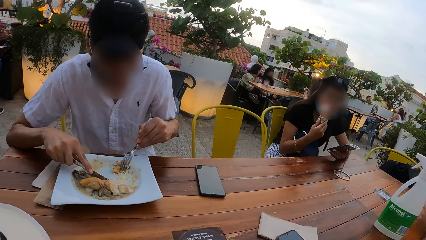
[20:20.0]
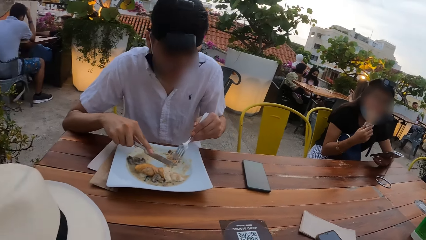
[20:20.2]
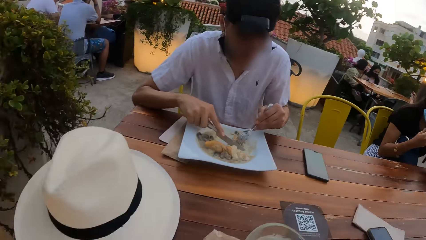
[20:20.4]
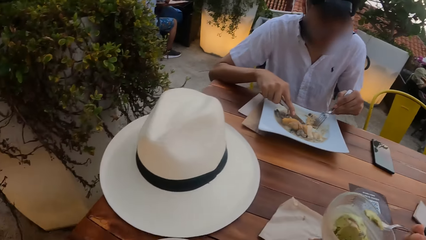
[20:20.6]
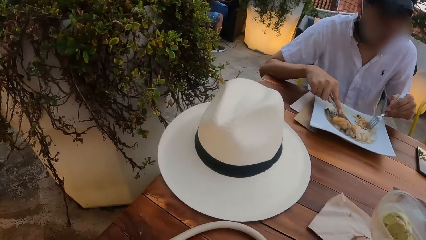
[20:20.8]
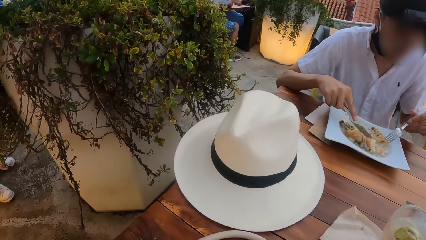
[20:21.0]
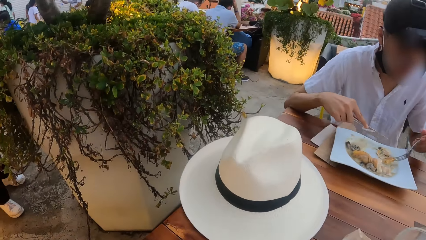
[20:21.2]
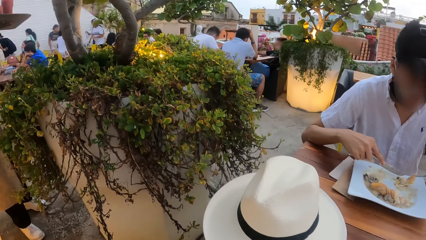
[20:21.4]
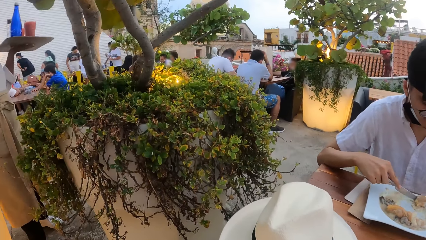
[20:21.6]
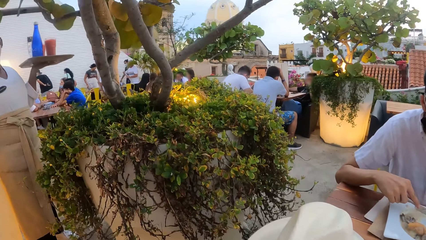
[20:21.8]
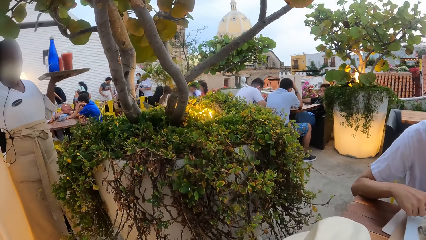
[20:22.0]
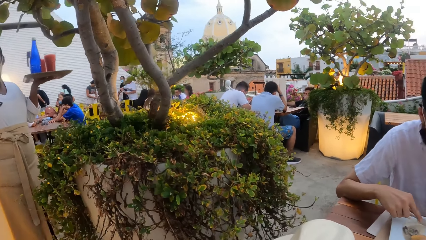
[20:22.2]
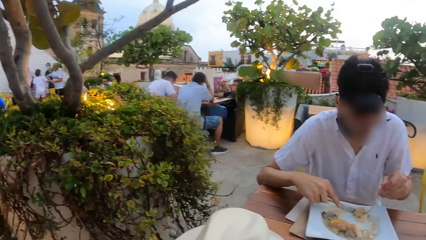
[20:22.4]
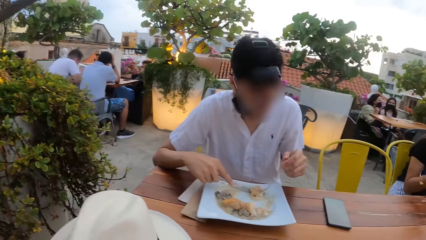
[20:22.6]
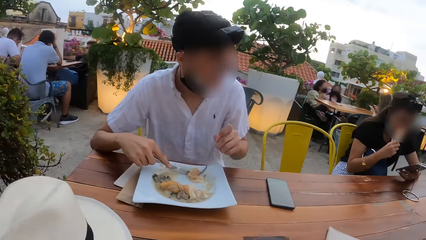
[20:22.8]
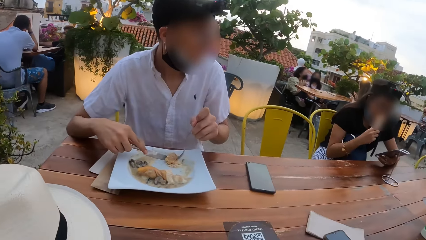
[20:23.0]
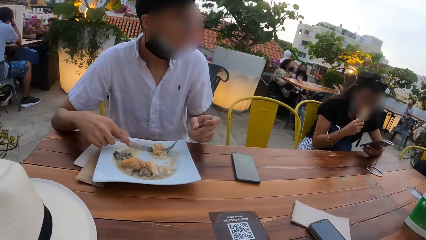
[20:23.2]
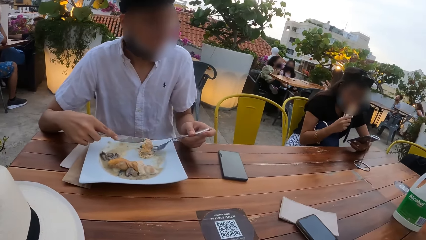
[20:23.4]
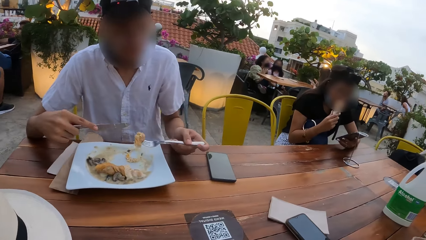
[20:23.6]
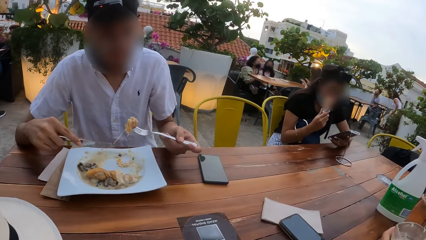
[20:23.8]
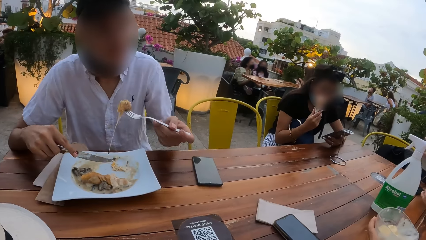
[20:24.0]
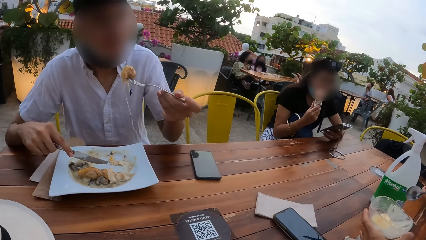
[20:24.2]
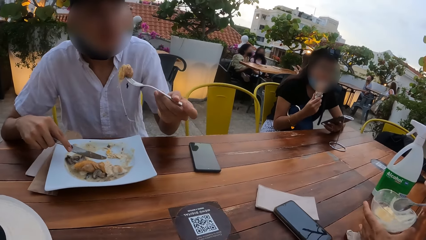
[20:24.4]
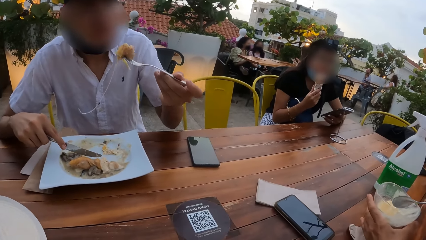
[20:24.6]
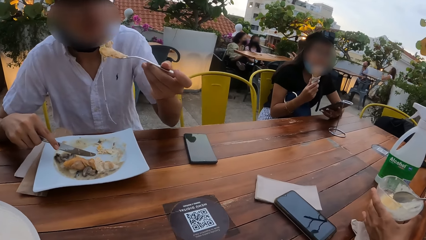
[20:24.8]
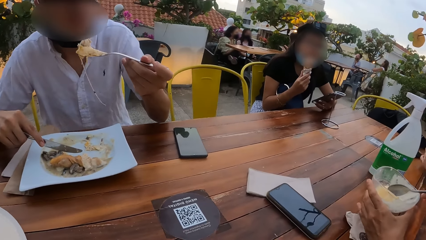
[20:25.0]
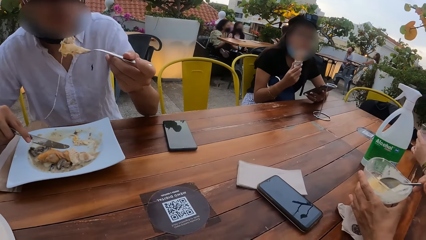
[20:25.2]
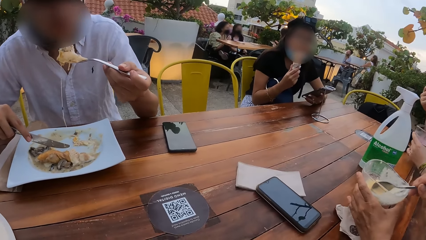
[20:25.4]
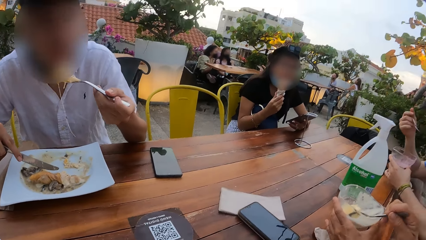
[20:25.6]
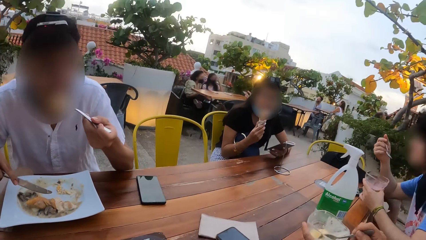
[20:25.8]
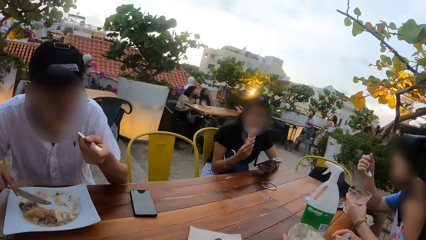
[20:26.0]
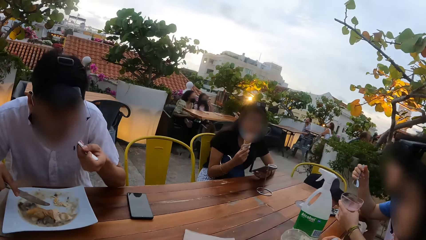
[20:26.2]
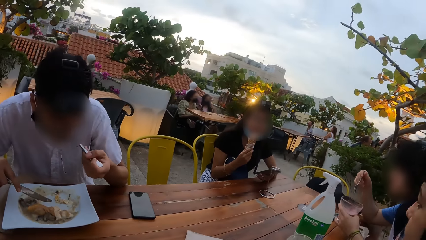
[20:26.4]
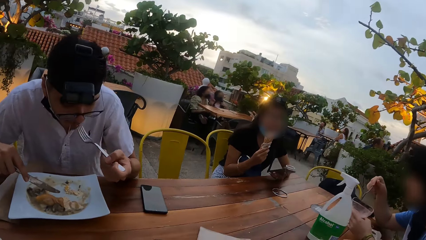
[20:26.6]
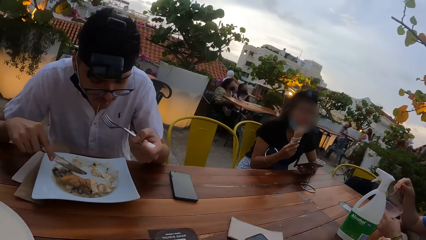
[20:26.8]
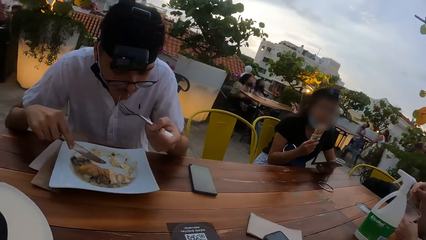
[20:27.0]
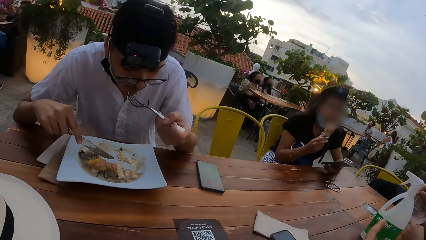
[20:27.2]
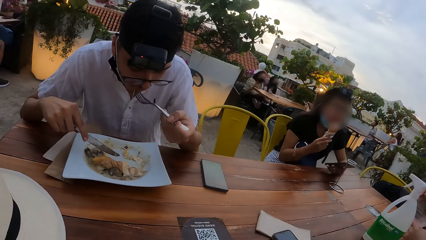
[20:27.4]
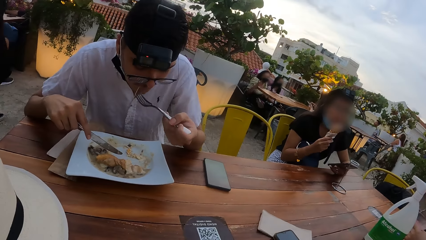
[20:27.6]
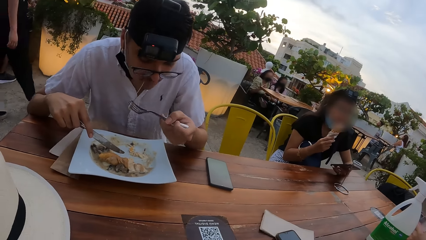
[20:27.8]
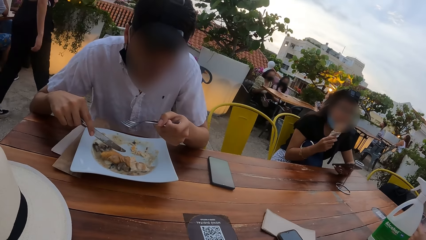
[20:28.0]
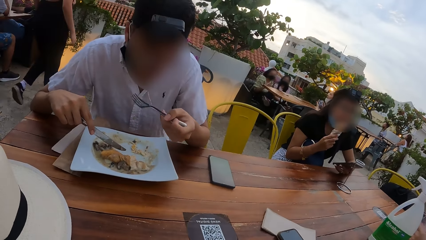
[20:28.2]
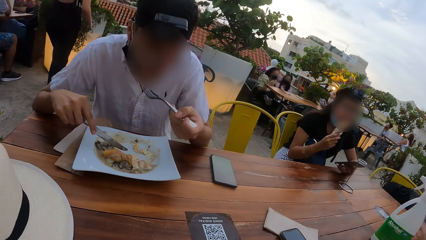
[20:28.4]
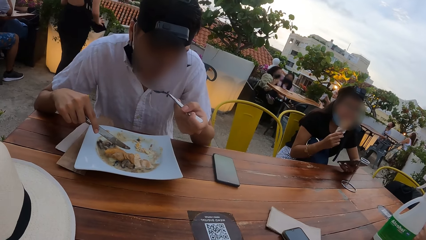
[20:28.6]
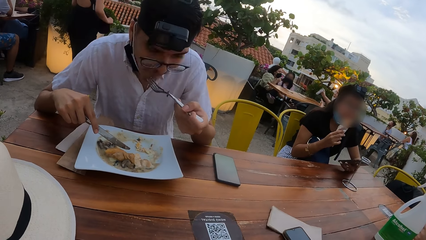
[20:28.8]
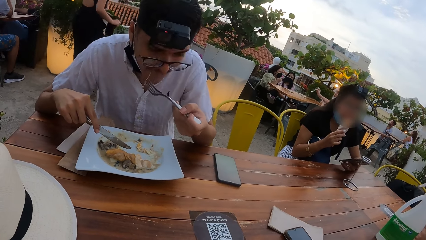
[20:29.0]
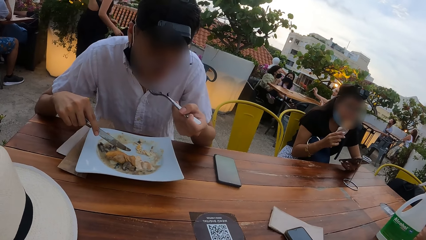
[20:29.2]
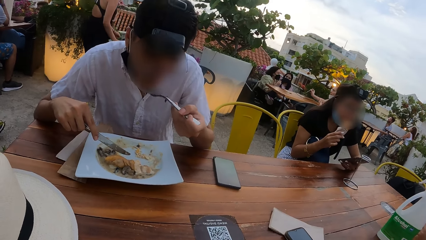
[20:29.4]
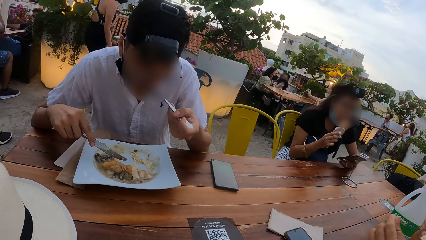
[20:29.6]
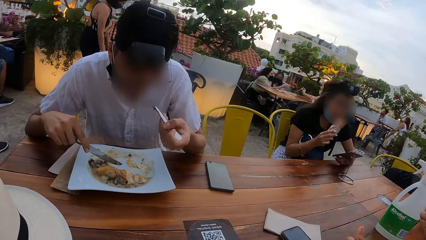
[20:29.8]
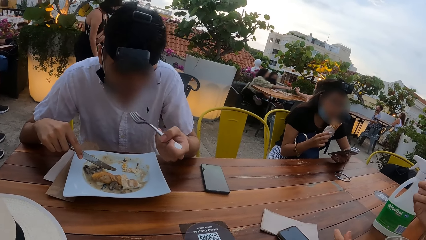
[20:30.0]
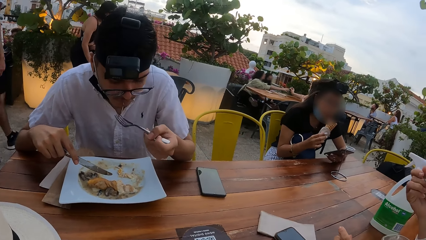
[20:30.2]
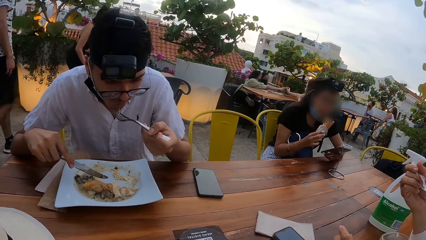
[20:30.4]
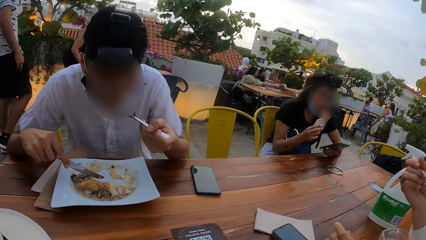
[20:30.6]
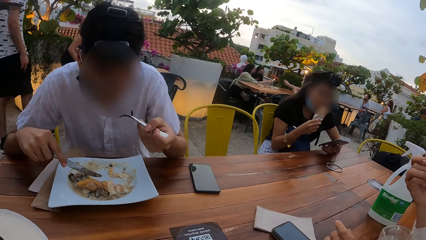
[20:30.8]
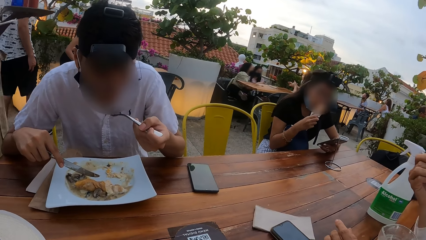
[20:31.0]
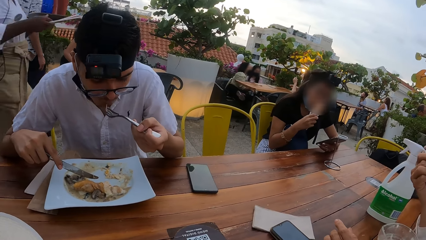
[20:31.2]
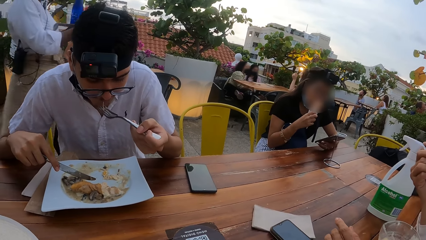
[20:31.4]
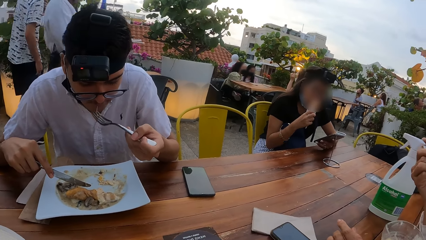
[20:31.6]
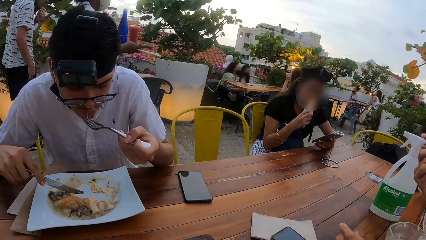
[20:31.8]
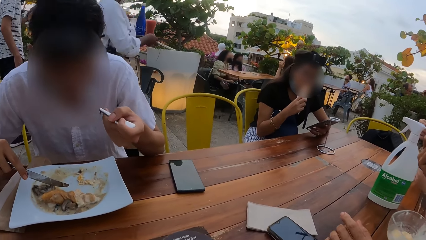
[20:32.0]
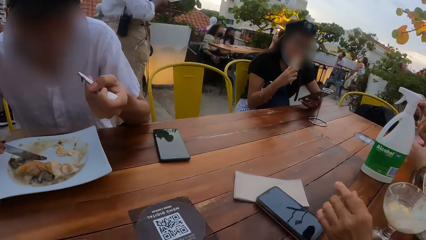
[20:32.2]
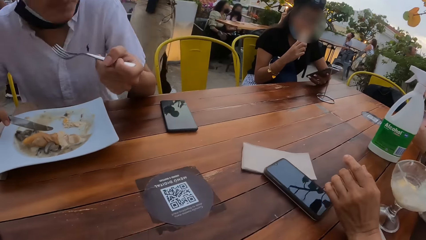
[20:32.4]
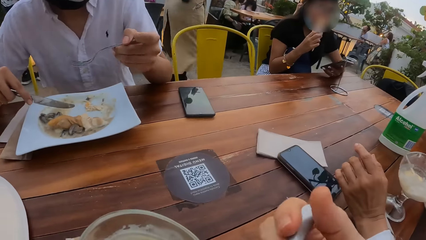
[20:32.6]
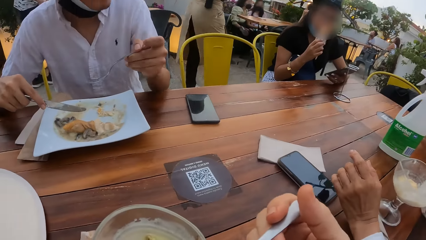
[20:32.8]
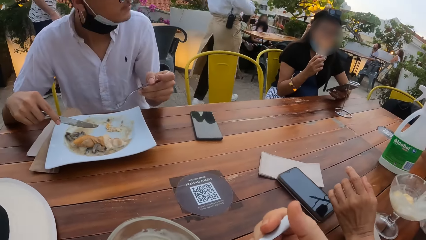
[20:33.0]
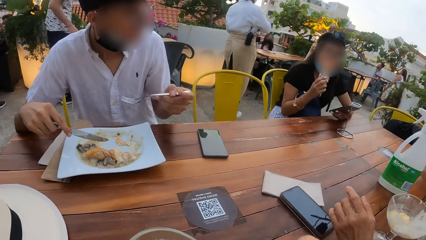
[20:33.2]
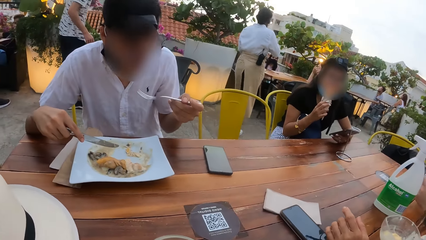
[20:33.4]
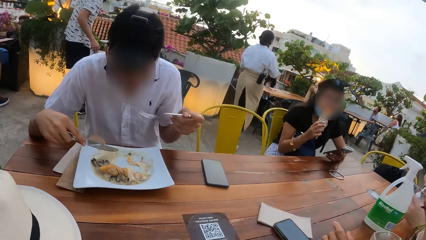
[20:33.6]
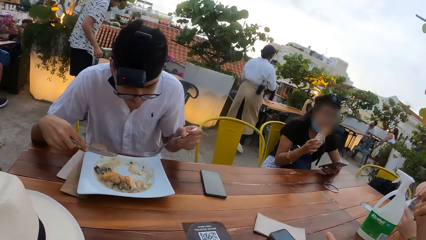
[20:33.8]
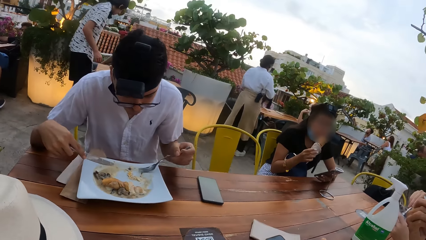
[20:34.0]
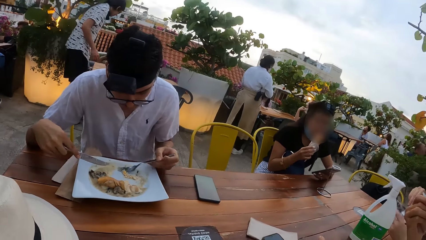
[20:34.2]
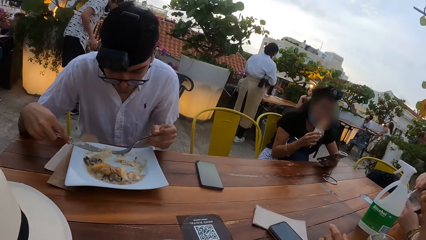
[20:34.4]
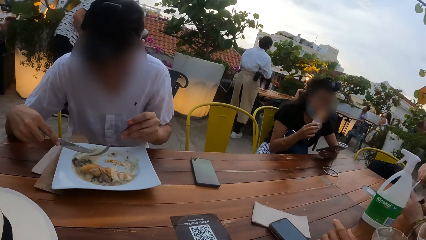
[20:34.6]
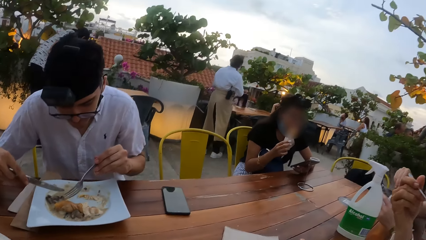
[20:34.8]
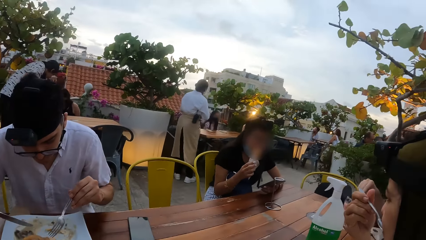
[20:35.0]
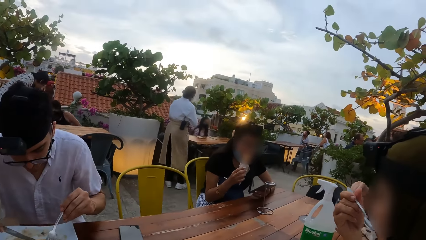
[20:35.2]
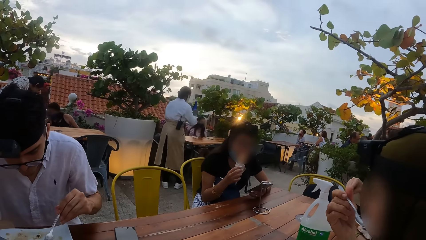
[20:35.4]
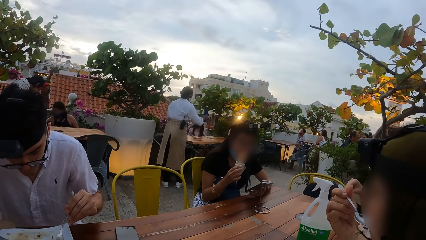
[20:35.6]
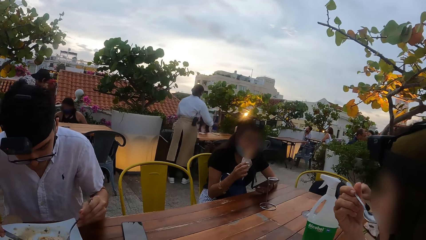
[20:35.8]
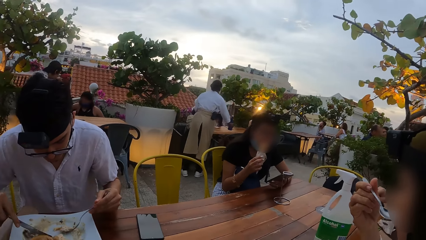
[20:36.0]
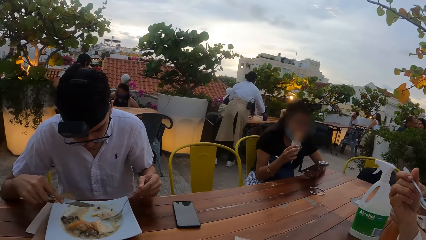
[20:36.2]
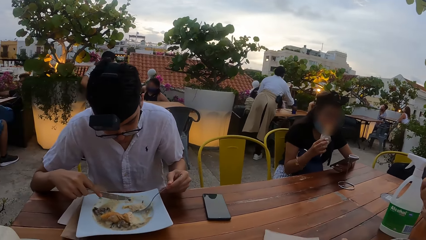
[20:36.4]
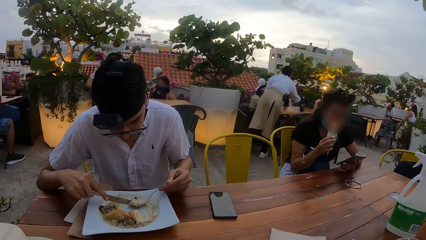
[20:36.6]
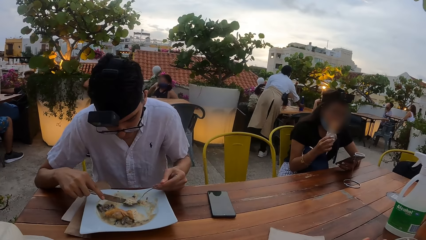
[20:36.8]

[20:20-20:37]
The camera wearer looks around the hotel. She talks to a person. She holds a spoon in her right hand. Another woman interacts with a man. The camera wearer looks at the person and three other persons.
